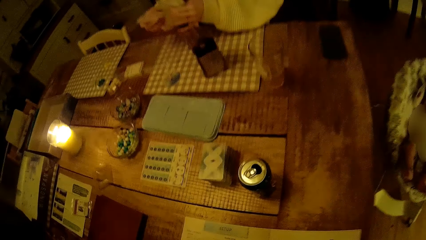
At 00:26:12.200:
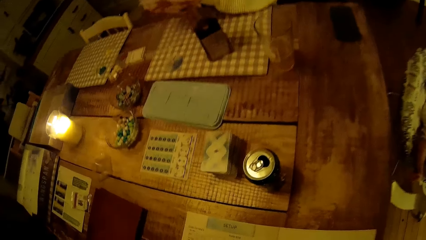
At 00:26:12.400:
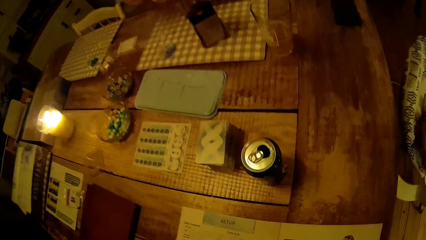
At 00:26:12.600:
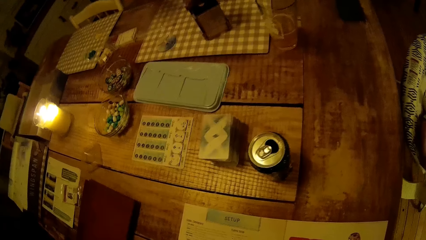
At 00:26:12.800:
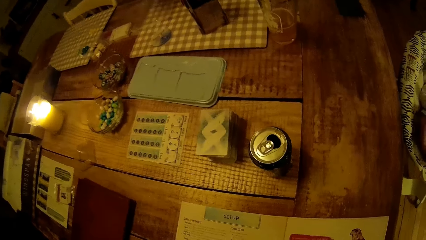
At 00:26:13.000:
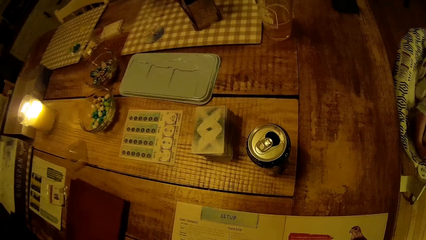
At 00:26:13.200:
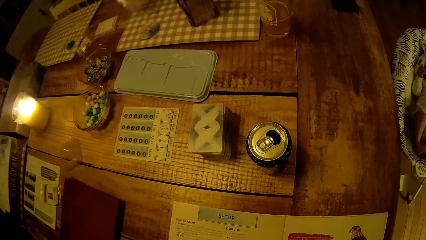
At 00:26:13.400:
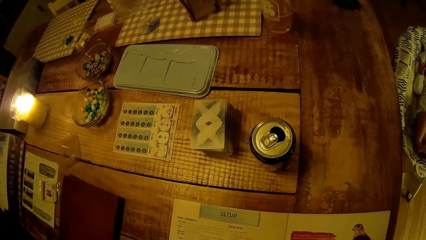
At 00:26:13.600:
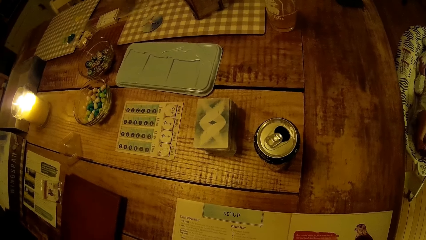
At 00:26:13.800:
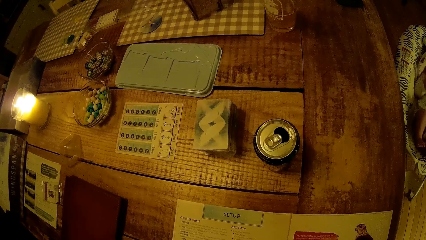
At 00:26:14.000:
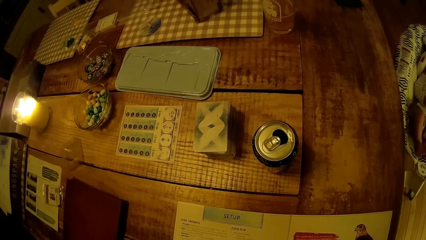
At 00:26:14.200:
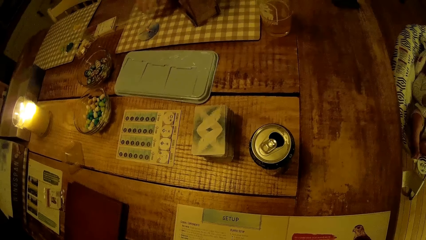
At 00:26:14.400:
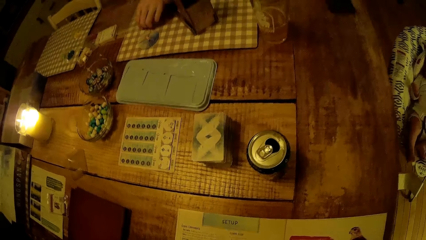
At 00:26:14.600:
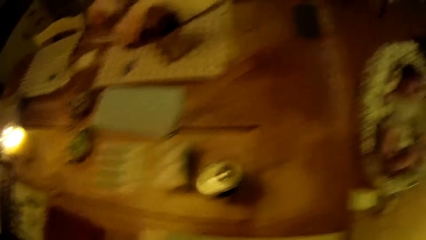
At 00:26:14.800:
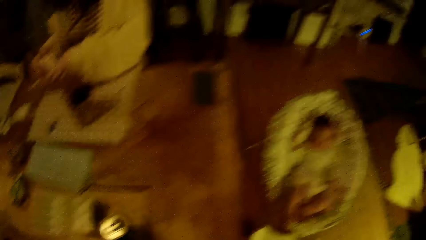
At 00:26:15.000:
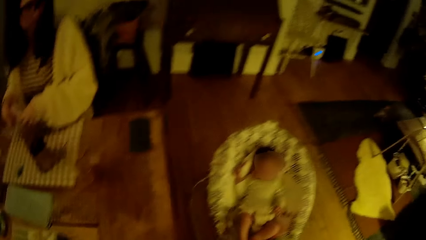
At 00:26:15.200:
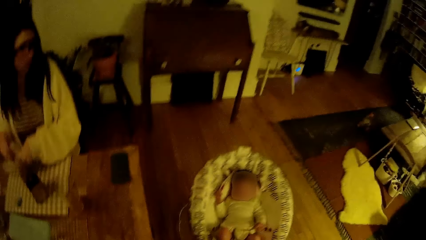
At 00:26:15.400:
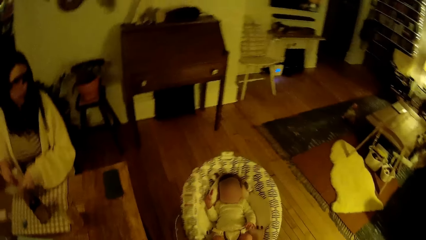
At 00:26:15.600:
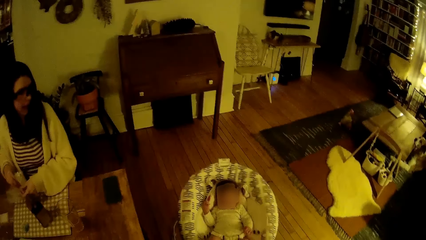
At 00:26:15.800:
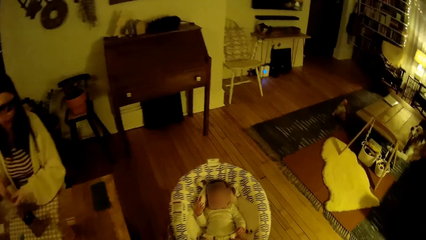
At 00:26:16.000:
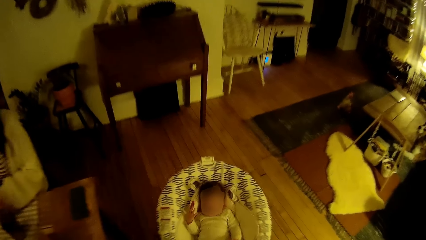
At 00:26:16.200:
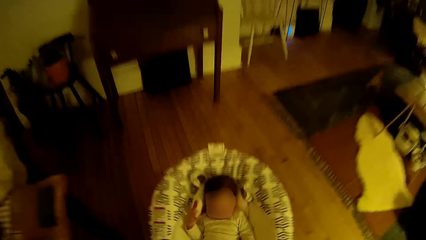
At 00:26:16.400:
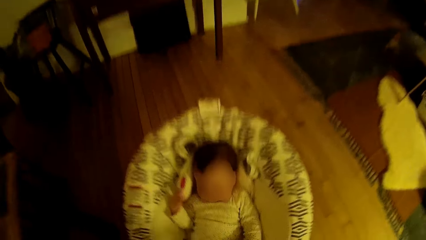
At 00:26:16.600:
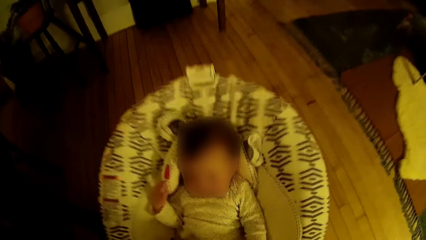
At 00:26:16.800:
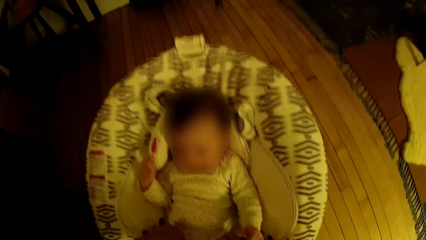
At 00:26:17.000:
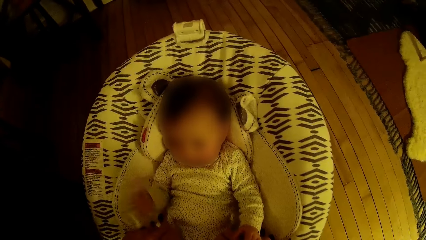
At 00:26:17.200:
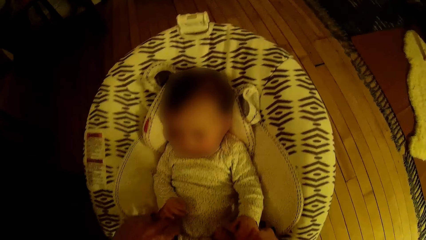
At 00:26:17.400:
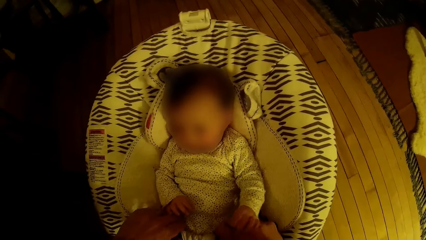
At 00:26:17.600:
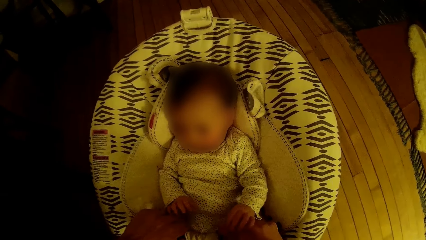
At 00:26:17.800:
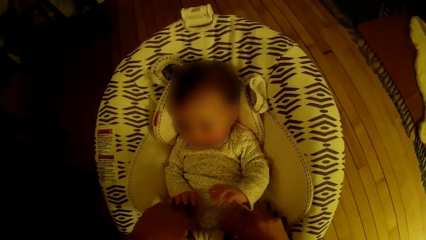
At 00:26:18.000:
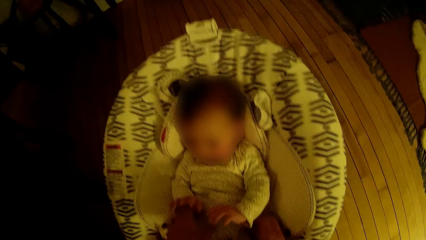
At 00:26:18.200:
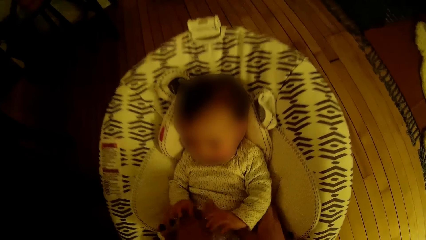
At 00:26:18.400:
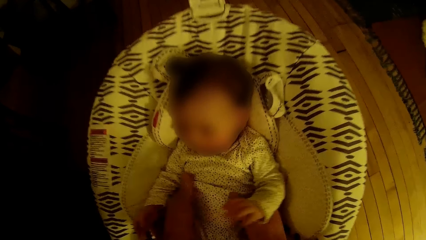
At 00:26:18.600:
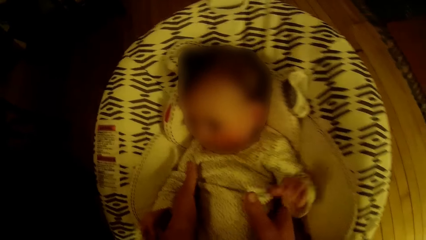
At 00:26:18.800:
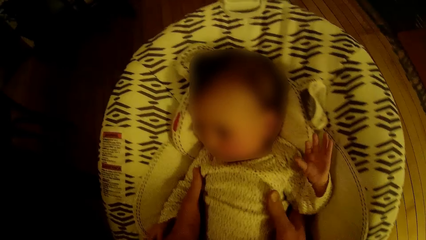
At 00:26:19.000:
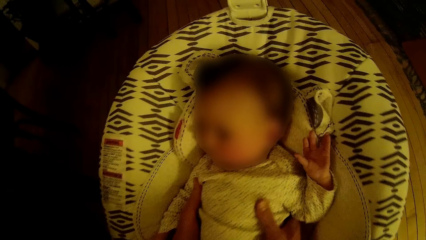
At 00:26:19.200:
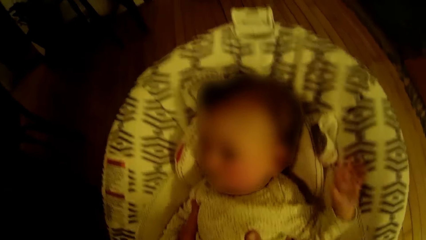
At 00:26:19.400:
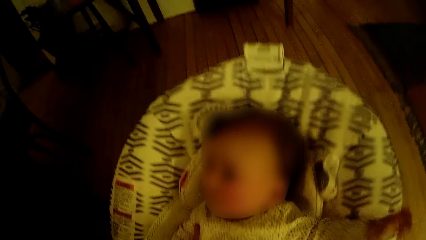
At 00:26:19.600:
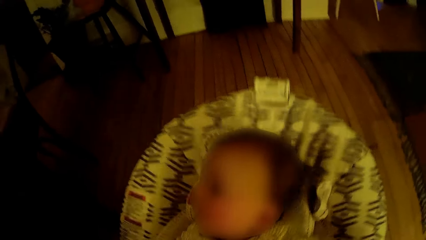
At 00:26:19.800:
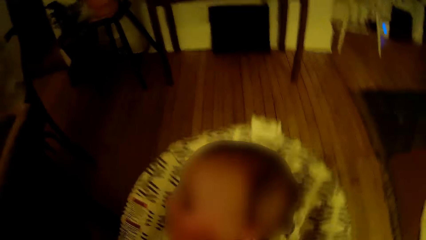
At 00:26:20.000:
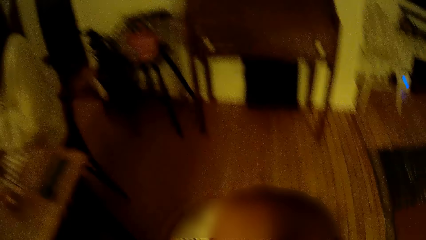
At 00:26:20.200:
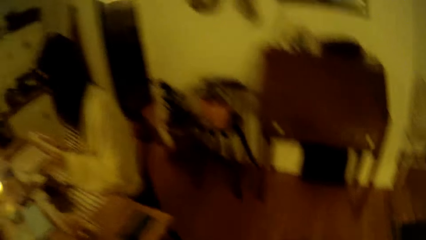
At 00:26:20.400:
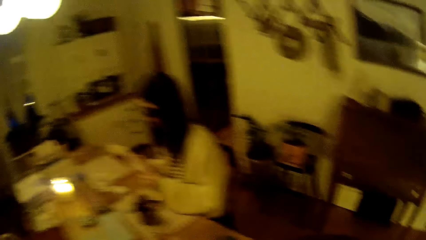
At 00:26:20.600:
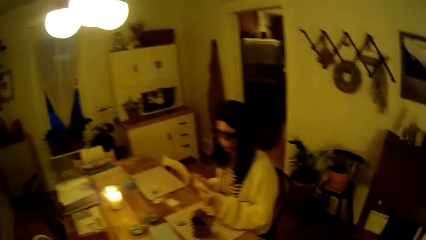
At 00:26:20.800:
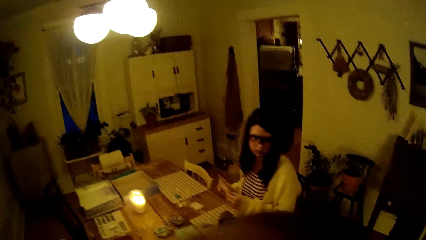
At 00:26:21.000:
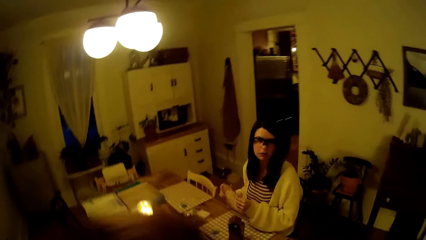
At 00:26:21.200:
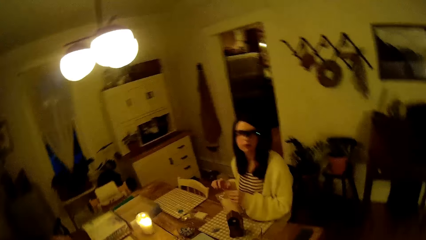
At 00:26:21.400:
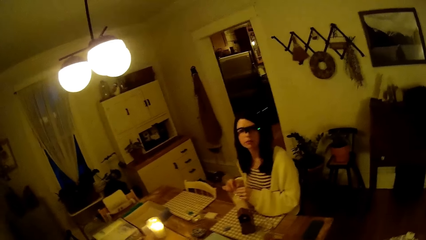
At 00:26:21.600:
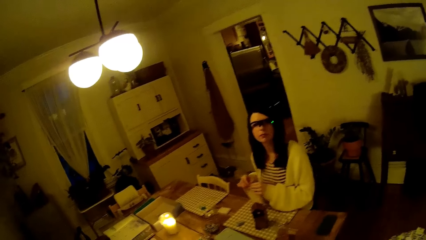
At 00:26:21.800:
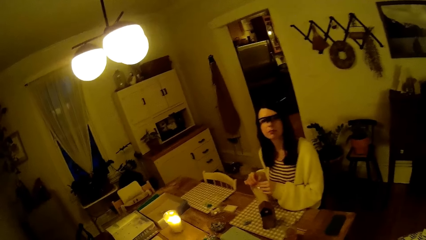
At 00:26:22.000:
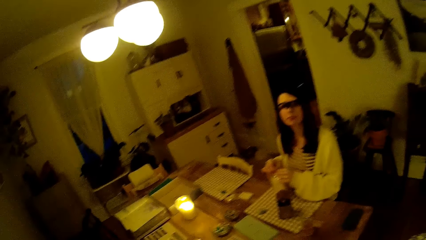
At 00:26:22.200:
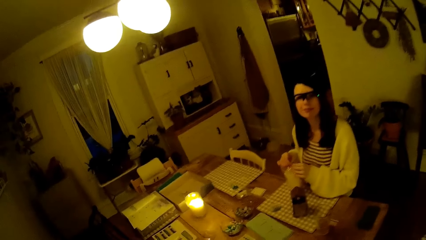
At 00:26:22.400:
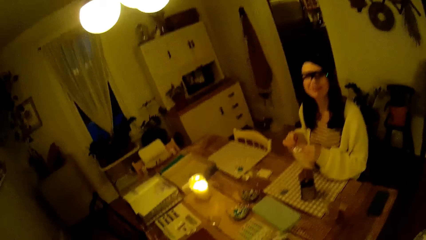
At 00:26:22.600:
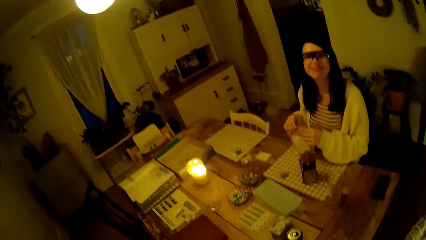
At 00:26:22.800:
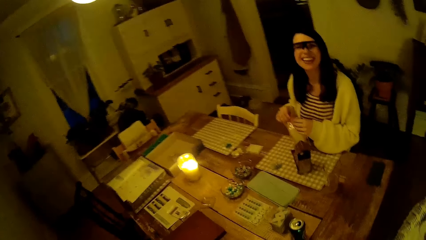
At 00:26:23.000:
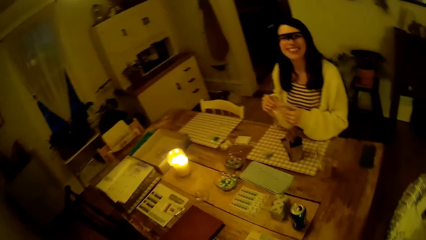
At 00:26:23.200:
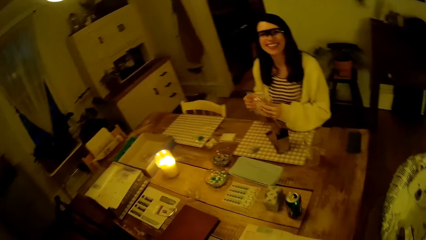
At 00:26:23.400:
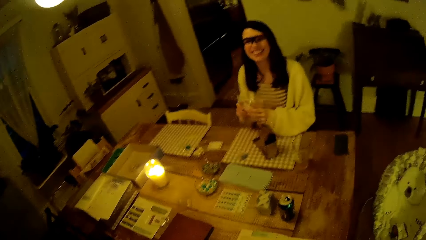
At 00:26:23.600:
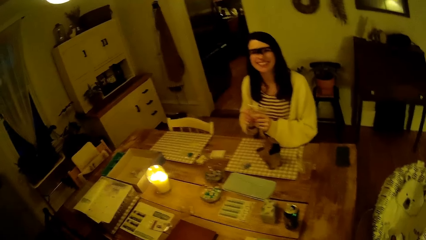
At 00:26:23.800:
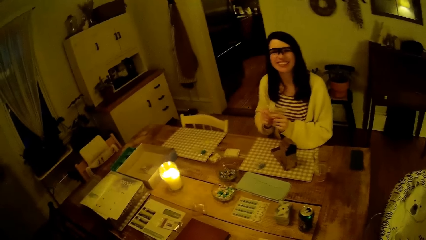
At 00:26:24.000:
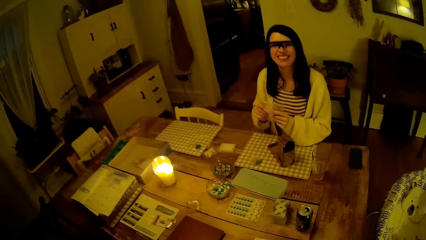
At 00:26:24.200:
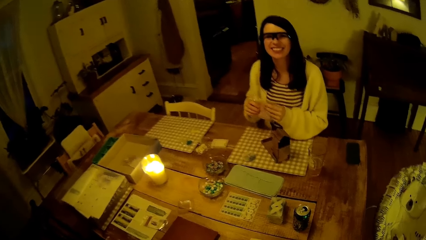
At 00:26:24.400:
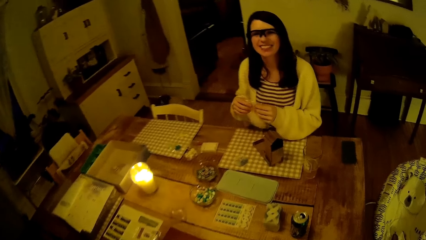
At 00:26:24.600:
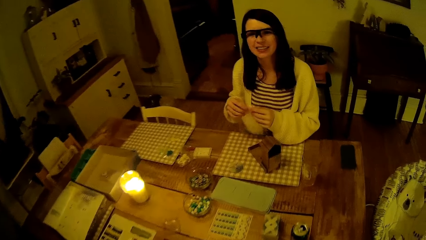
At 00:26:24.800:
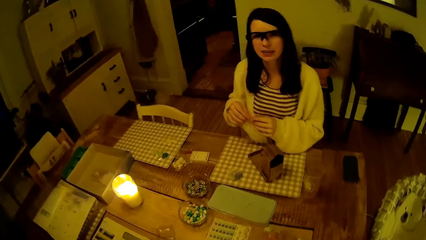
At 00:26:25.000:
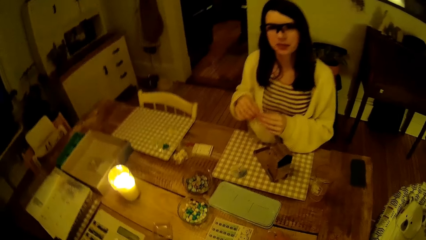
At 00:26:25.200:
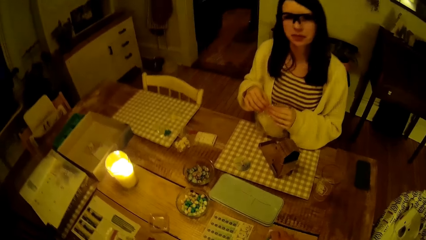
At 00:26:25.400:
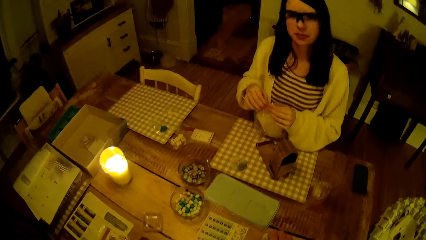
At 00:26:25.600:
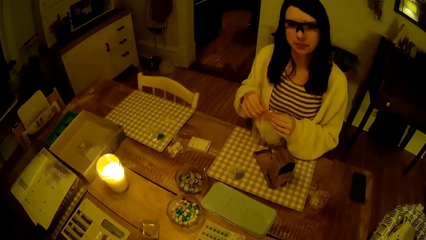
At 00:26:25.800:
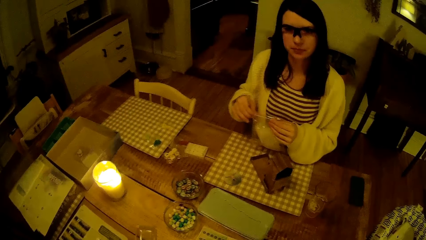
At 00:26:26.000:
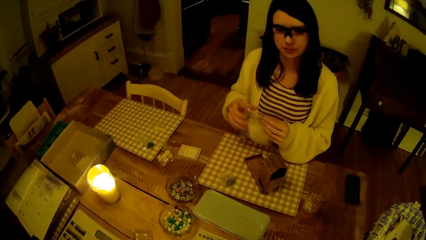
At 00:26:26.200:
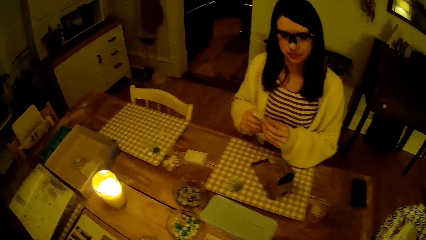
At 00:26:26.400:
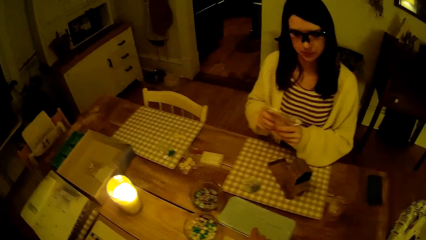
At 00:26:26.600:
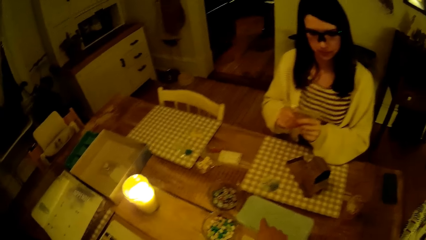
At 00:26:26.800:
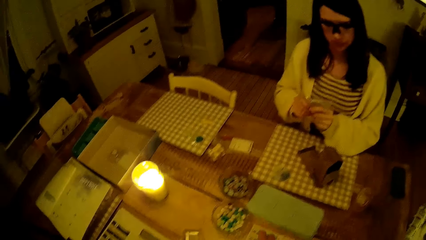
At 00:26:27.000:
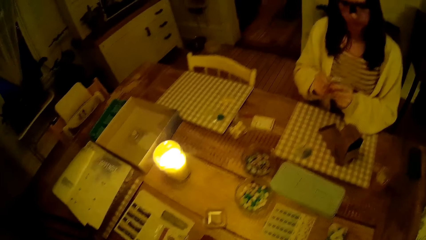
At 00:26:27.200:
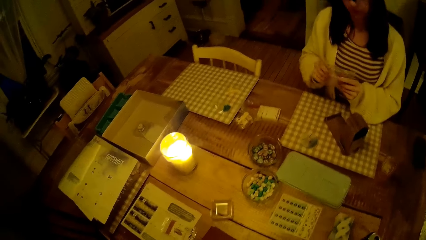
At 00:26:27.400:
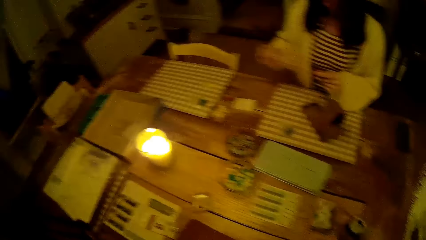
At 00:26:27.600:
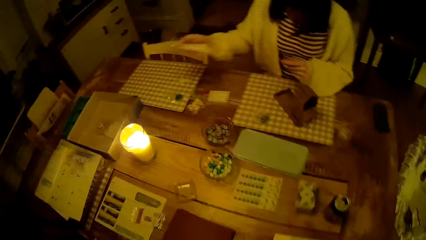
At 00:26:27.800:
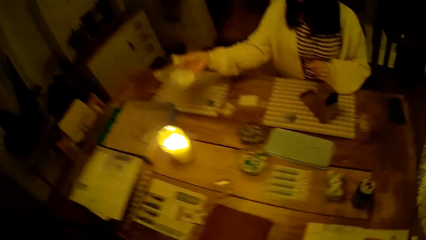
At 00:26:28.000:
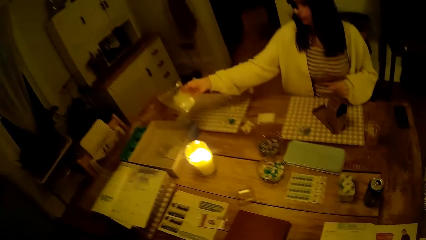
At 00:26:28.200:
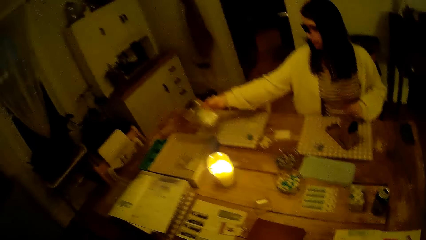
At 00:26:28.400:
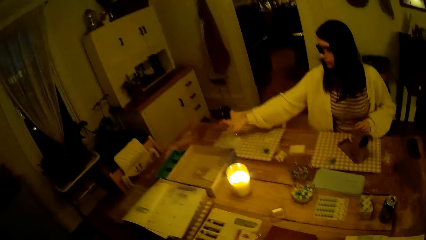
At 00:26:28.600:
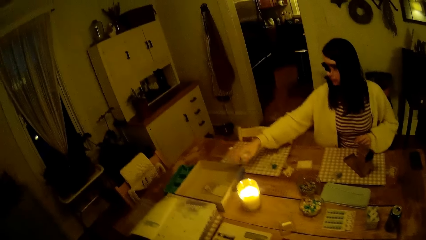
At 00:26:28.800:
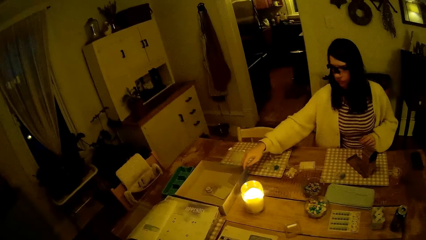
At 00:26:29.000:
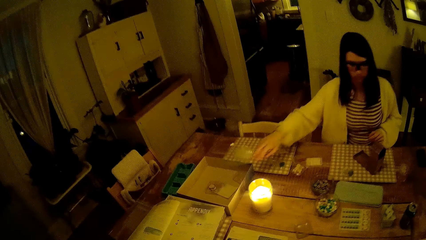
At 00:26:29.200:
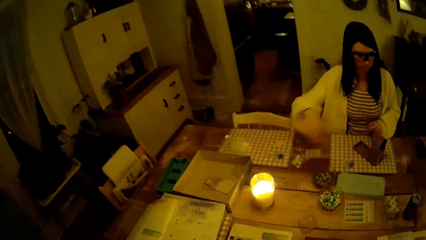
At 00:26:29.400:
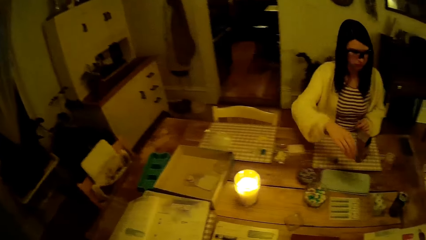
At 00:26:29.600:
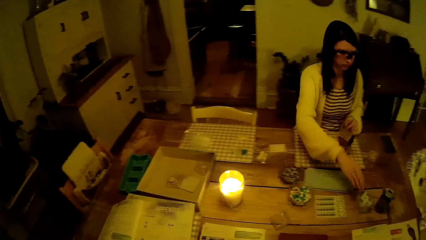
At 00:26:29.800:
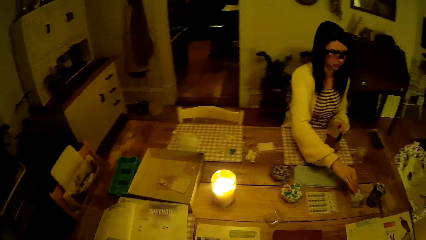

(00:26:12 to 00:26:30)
The woman arranges the nylons with both hands. The woman picks a nylon from the table with her left hand. The woman talks to the baby. The camera wearer carries the baby from a stroller with both hands. He picks a card from the table with his right hand. The woman drops a pack of nylon on the table with her right hand. The woman picks a card from the table with her right hand.
